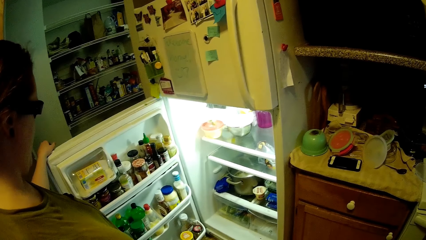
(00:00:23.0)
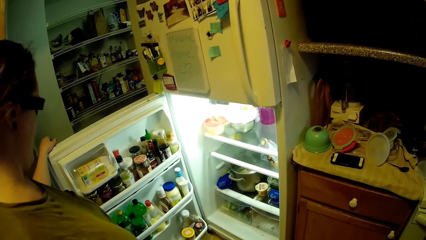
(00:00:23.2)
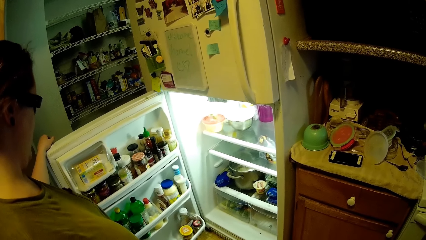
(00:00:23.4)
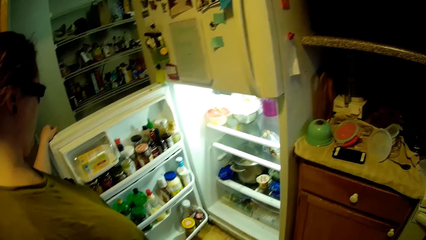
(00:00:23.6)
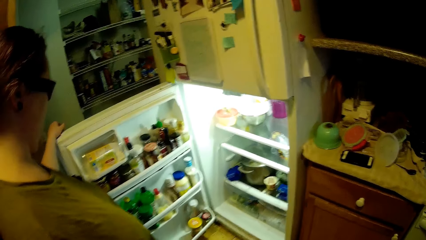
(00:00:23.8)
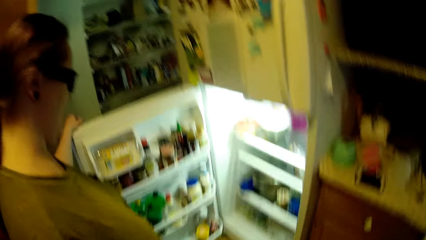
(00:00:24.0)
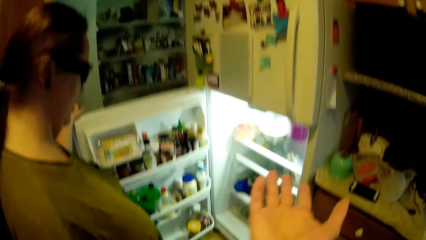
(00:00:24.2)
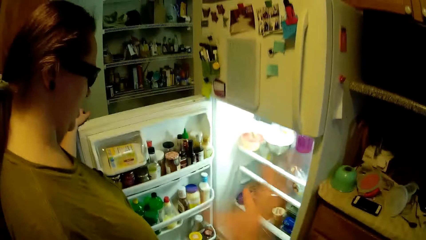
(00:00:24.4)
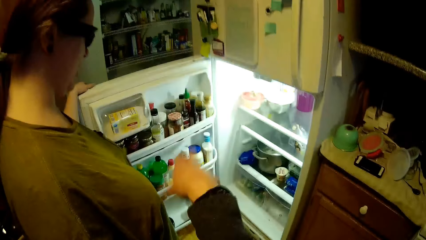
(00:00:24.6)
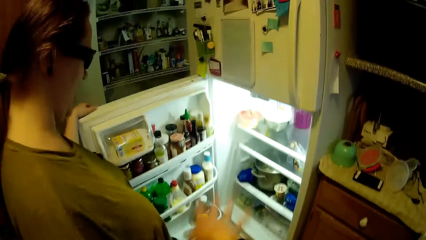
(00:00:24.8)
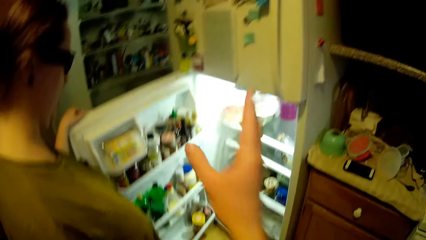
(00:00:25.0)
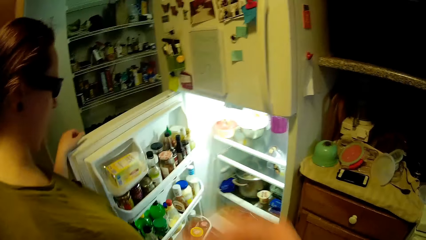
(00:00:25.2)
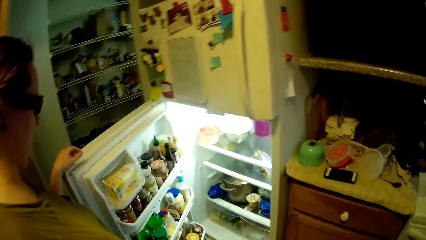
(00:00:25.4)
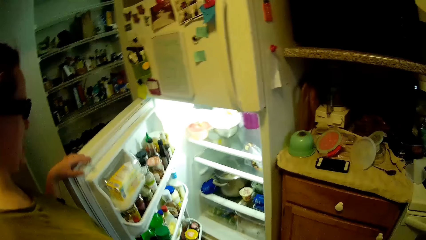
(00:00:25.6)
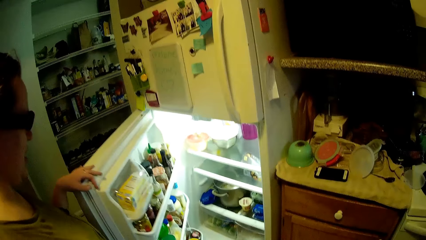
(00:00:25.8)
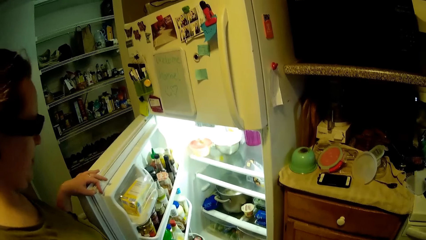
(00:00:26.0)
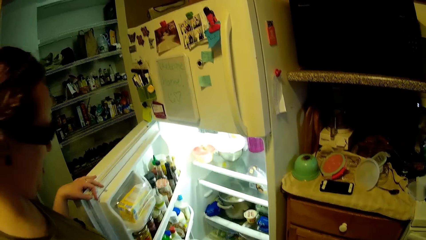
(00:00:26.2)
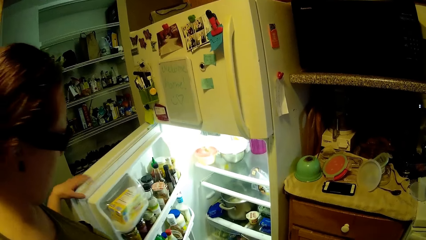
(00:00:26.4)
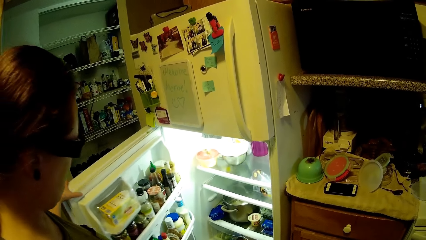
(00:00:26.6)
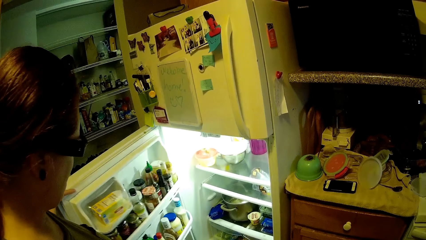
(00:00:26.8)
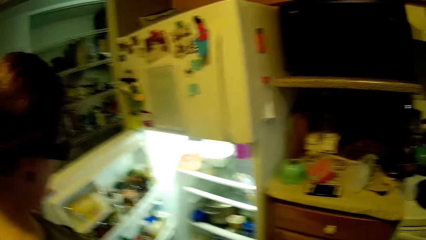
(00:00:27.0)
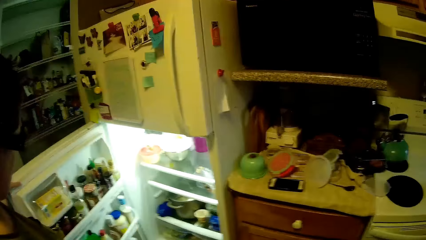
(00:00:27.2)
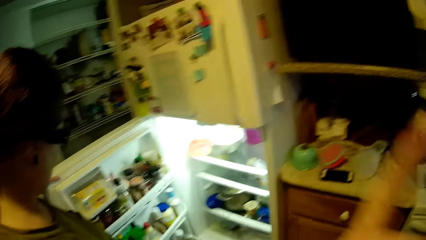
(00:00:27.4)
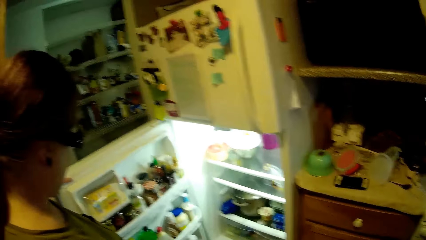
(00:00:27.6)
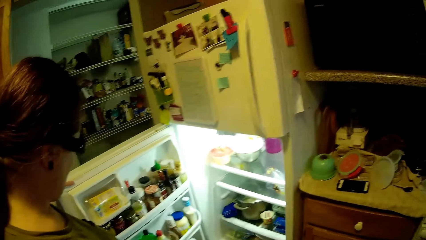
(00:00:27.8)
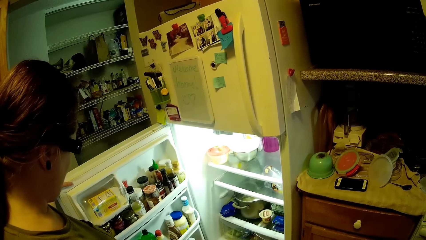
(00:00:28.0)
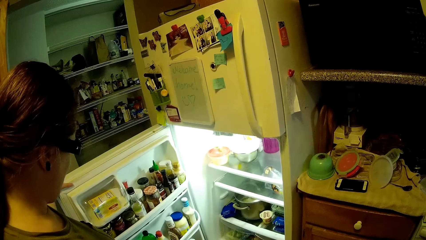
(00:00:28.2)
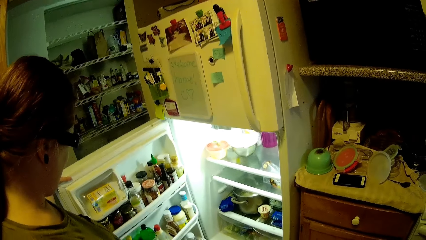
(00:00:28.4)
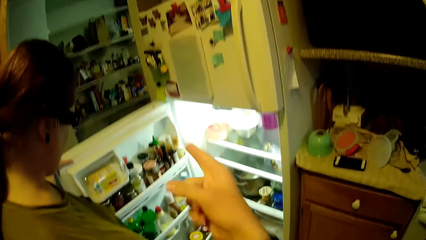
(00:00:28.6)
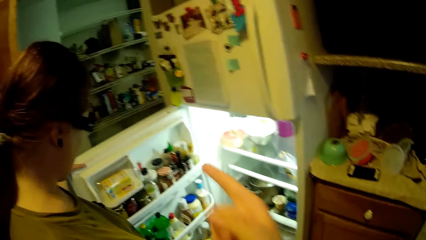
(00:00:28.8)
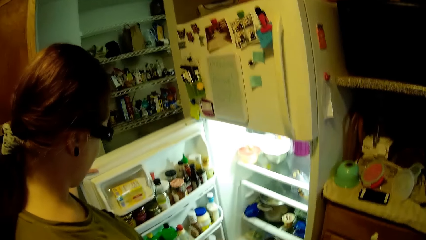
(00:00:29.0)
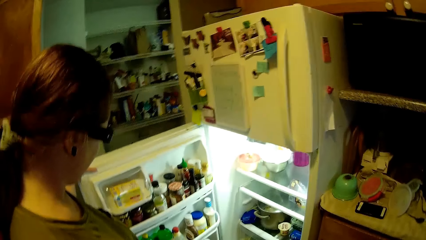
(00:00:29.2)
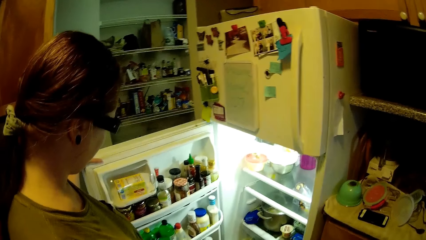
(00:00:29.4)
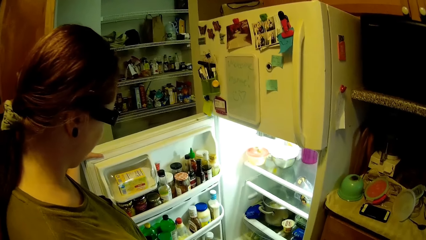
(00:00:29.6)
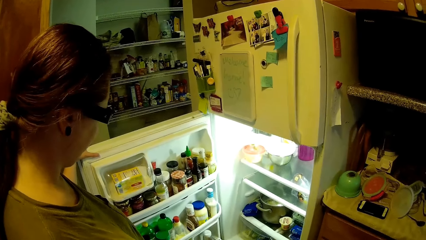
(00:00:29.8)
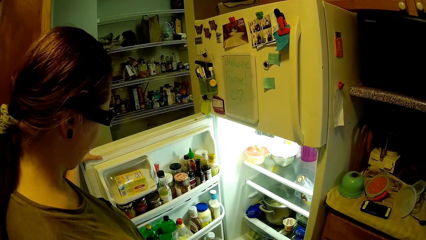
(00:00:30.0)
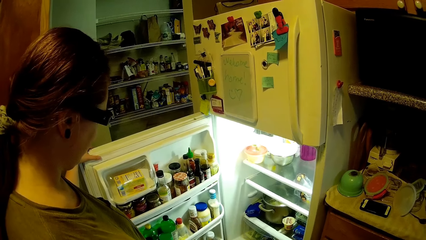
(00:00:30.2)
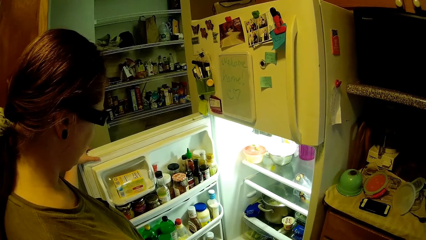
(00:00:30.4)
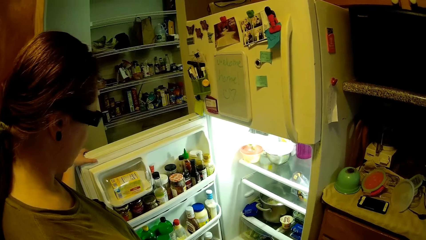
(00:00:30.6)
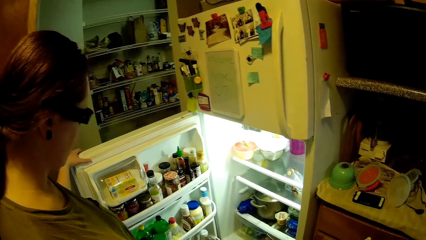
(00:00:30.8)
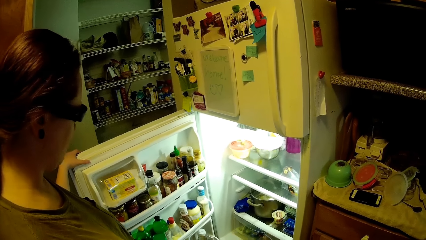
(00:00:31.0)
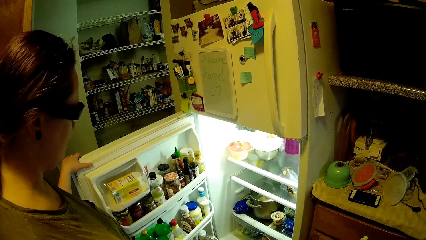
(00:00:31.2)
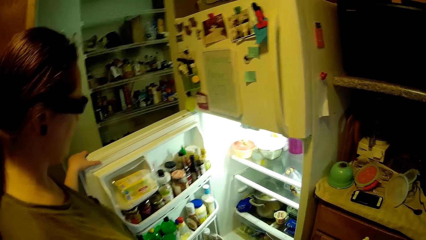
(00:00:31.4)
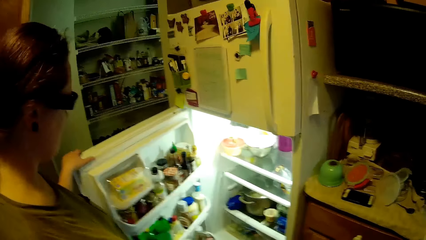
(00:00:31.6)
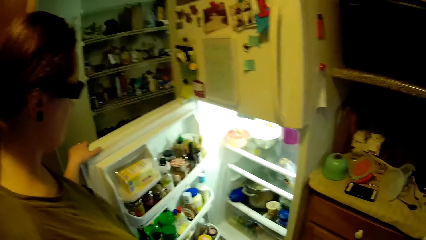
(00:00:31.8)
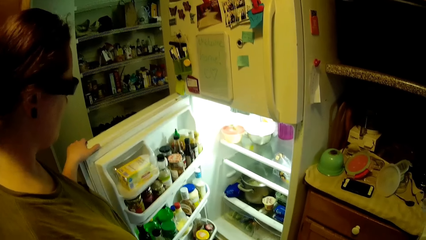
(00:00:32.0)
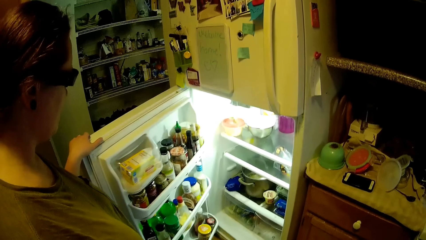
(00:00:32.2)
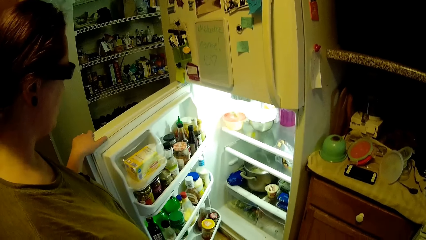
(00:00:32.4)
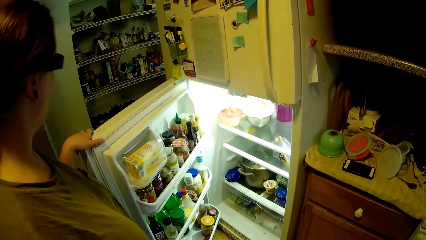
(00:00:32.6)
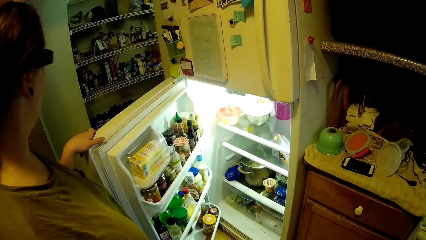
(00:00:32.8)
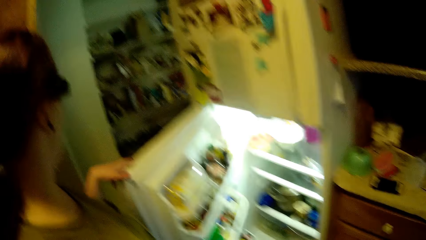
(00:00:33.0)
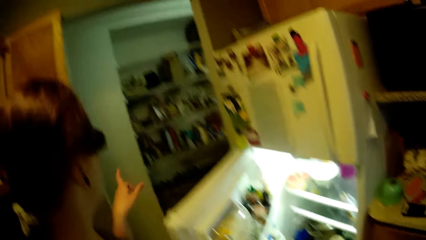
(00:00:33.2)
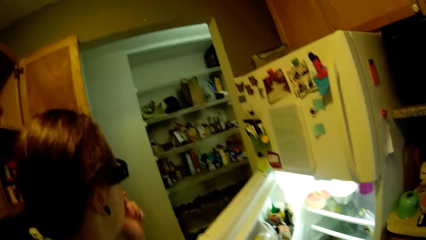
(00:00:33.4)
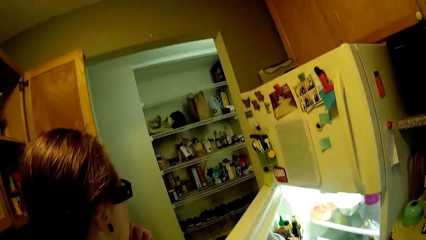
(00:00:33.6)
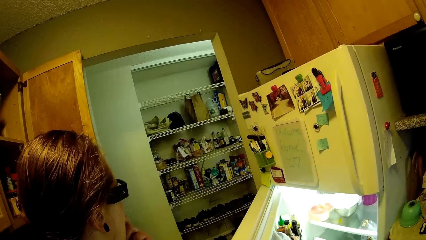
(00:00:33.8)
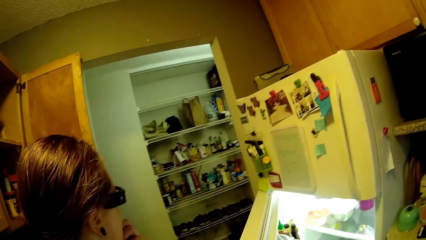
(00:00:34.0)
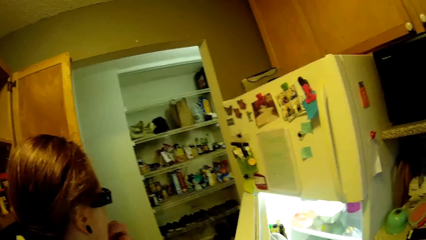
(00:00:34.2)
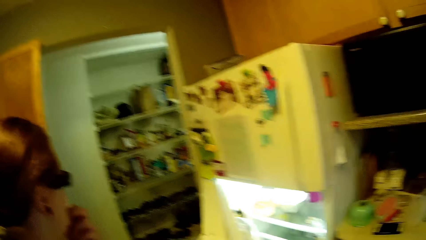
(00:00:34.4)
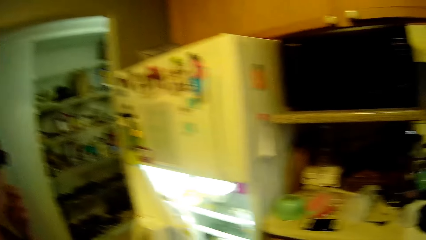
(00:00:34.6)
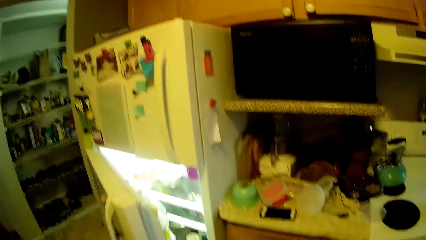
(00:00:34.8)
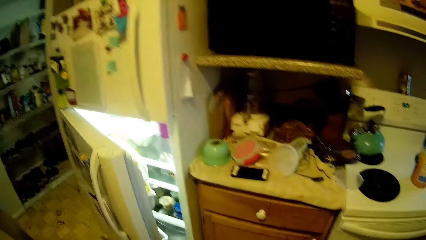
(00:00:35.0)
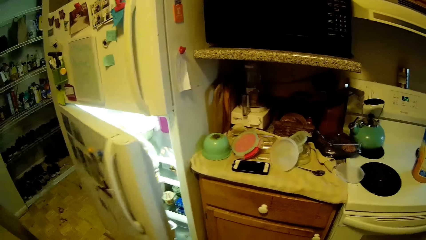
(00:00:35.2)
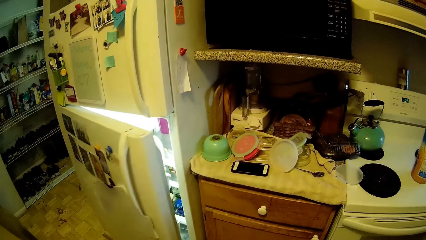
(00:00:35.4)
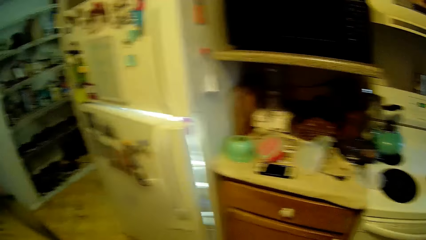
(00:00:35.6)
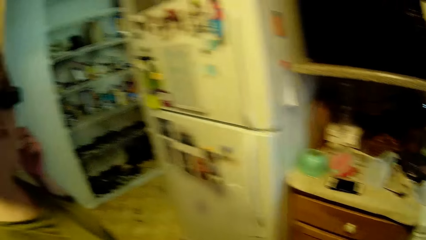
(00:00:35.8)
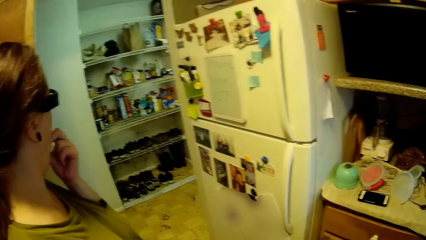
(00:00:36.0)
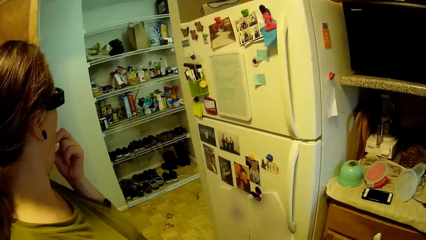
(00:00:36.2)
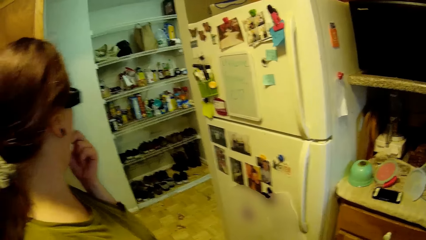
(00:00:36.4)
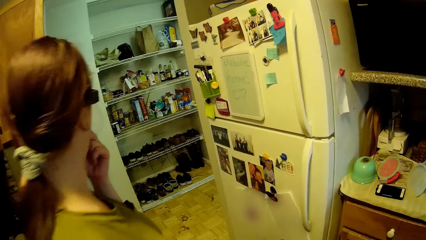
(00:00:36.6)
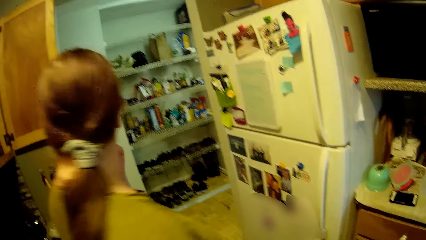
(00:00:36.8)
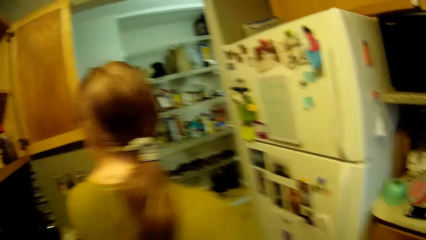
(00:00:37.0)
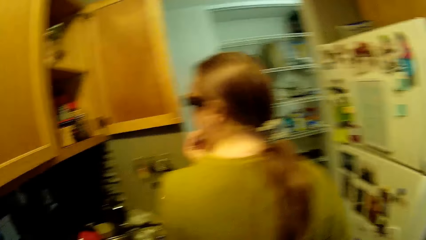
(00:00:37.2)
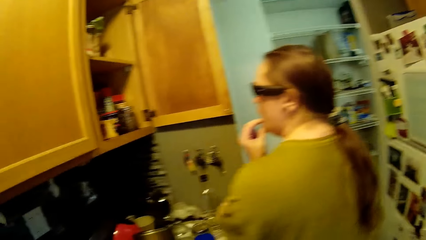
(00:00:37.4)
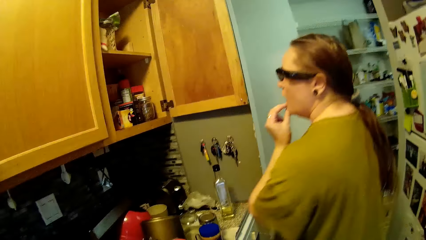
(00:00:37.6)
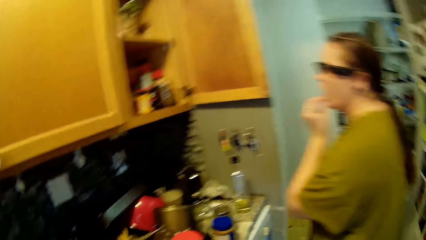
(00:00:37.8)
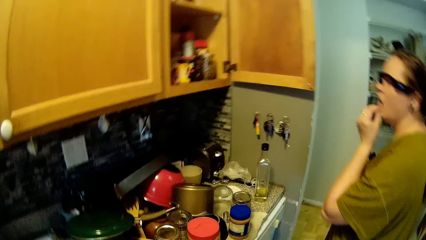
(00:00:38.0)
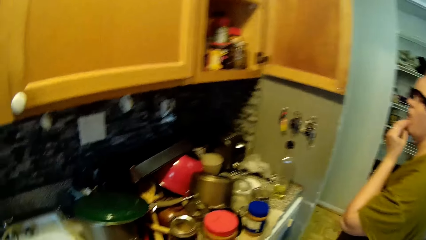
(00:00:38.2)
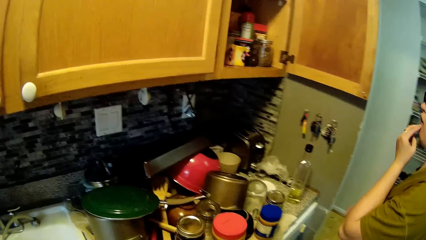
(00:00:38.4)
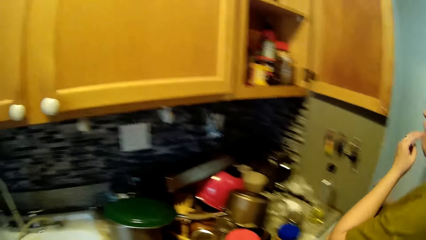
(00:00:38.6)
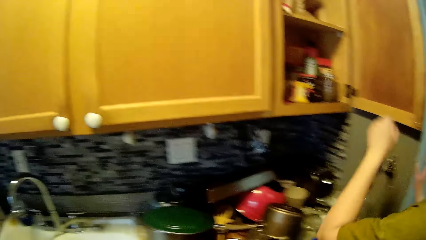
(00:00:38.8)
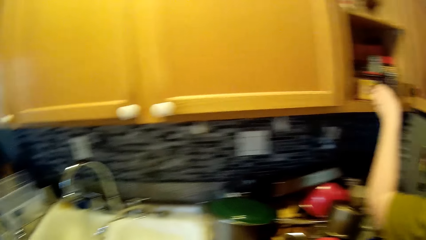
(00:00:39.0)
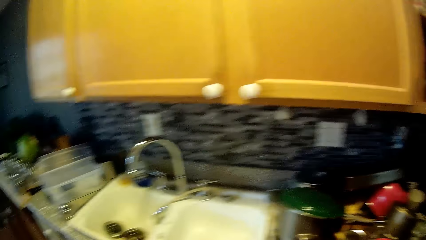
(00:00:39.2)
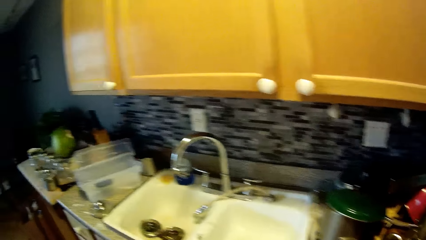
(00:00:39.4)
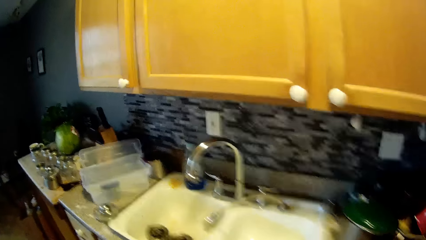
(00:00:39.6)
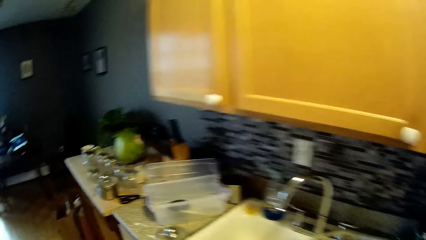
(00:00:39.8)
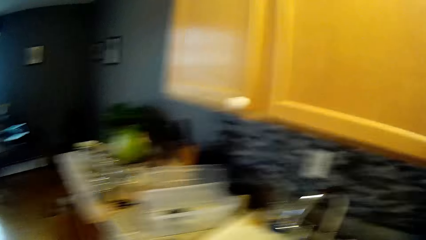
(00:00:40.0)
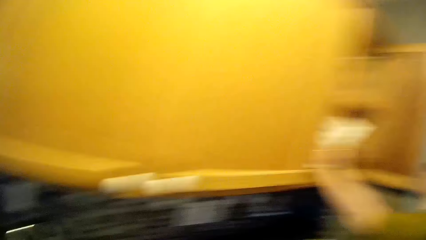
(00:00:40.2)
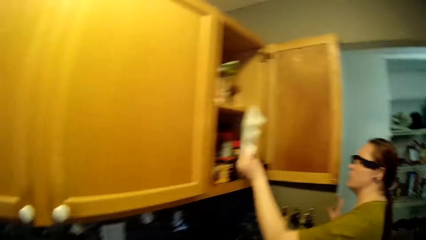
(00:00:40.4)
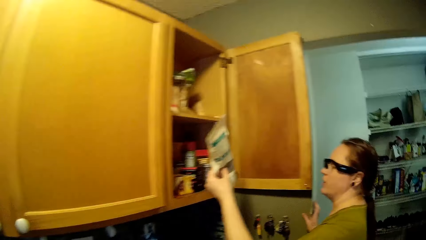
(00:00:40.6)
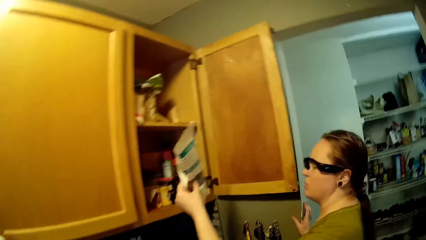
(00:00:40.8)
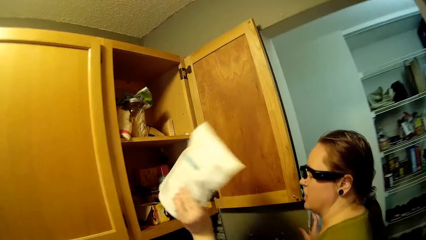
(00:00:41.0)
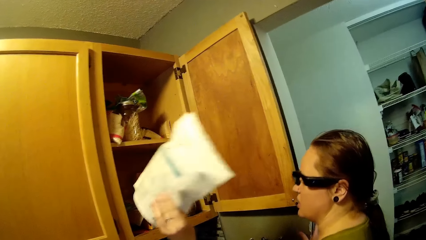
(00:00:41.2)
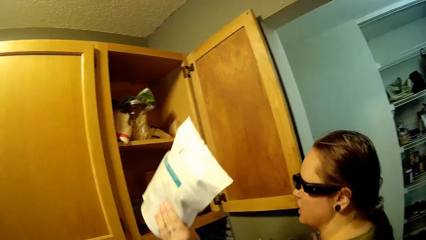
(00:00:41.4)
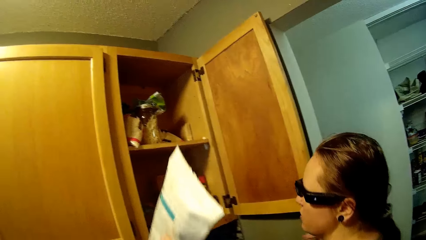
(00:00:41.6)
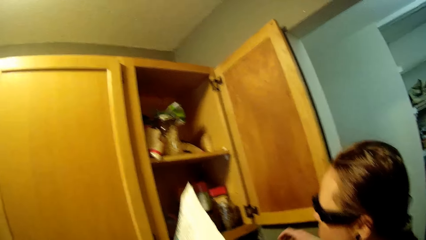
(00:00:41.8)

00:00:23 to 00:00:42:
The camera wearer uses his hand to explain to a lady. The lady closes the refrigerator with her left hand. The lady picks up a pack of chips from a cupboard with her left hand. The camera wearer looks around.
